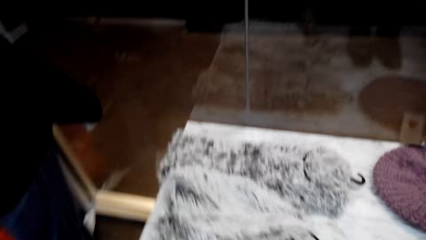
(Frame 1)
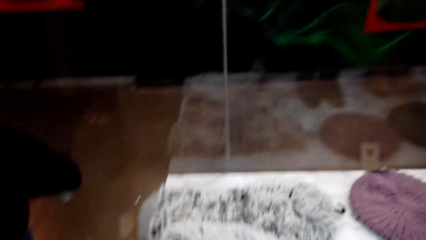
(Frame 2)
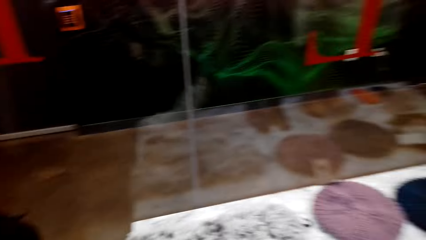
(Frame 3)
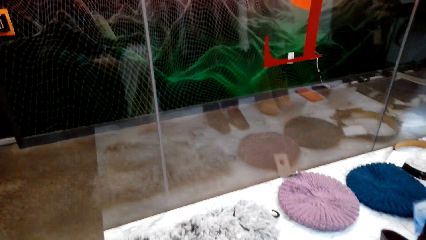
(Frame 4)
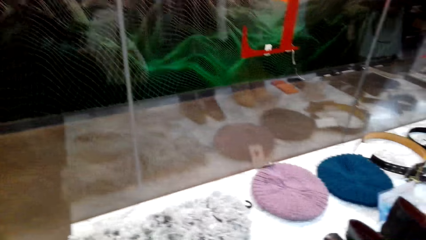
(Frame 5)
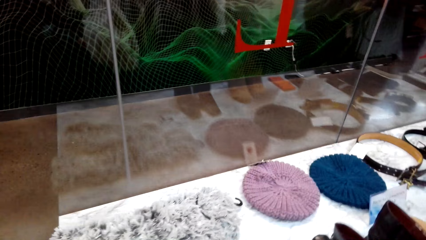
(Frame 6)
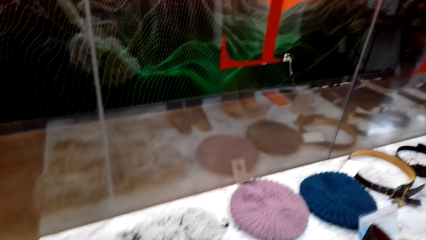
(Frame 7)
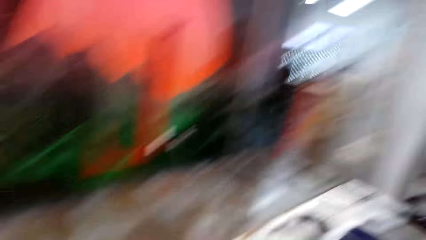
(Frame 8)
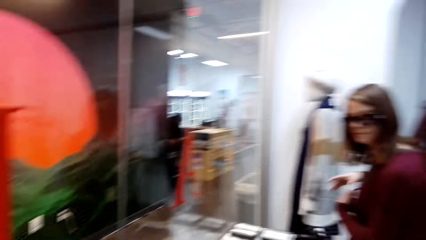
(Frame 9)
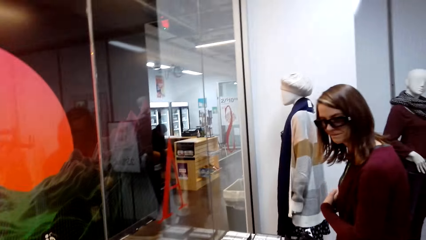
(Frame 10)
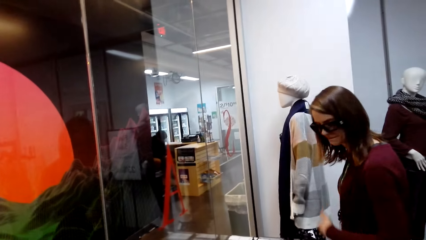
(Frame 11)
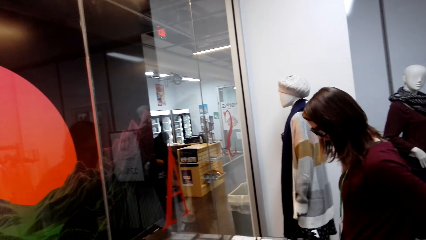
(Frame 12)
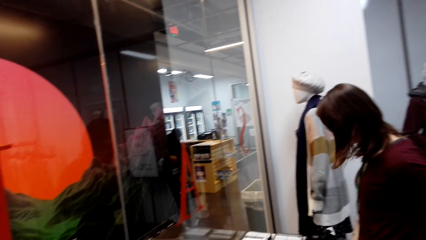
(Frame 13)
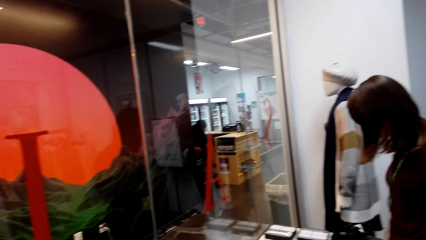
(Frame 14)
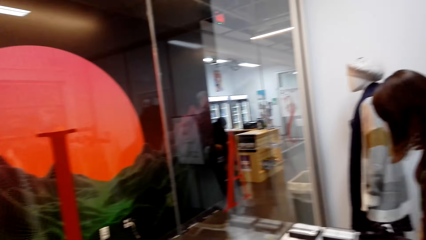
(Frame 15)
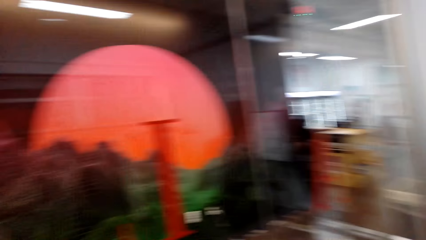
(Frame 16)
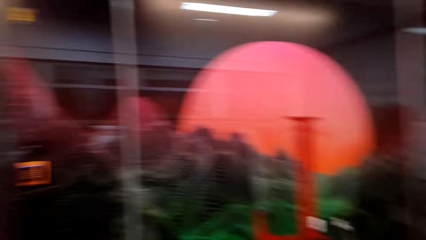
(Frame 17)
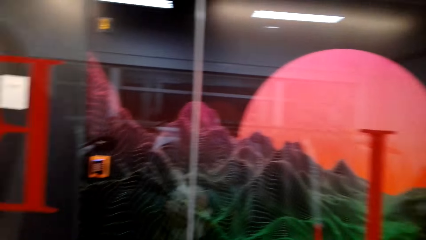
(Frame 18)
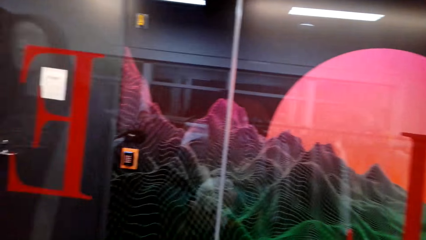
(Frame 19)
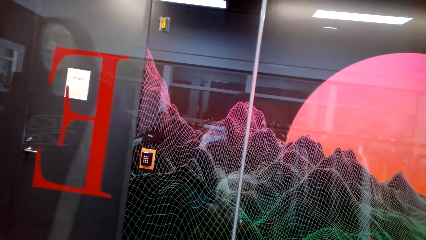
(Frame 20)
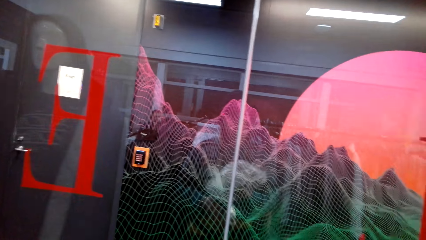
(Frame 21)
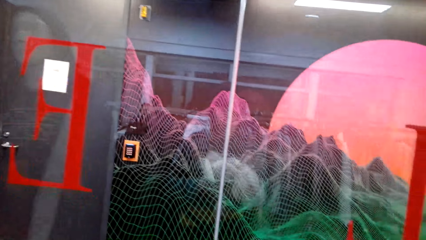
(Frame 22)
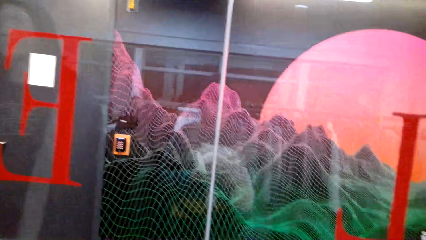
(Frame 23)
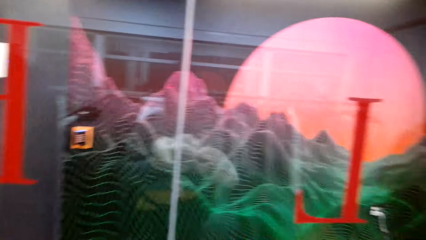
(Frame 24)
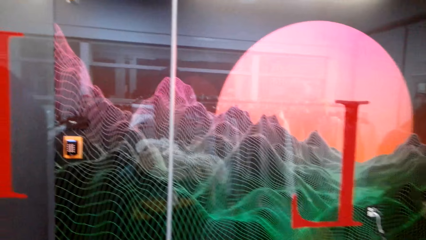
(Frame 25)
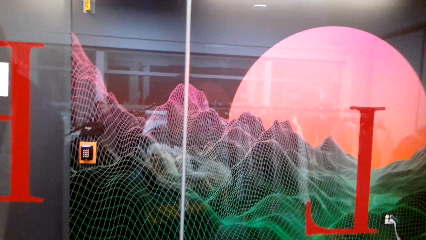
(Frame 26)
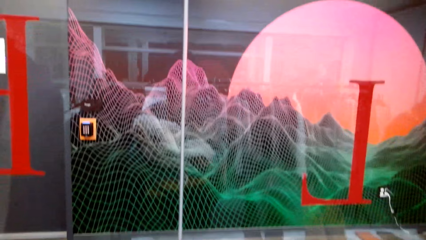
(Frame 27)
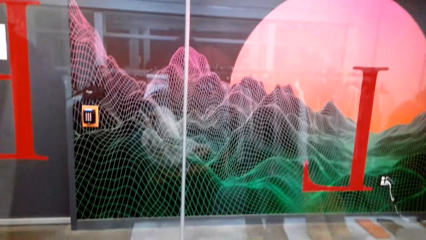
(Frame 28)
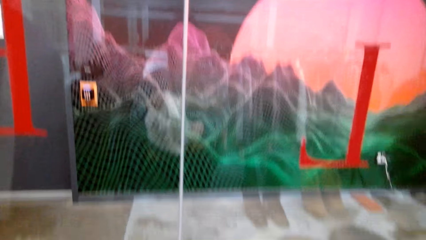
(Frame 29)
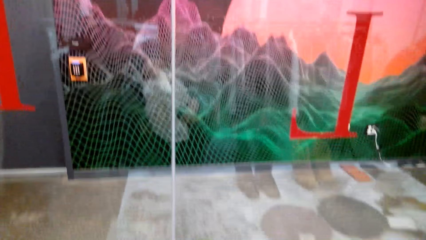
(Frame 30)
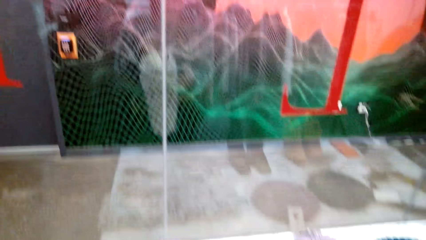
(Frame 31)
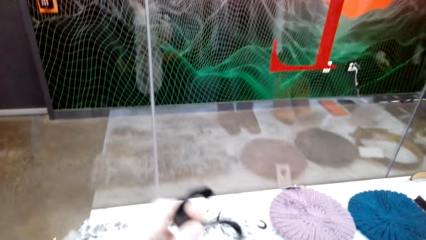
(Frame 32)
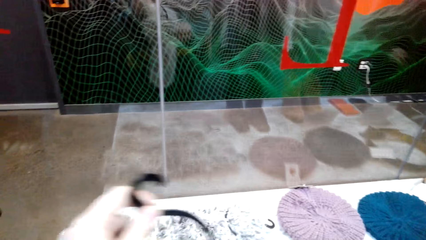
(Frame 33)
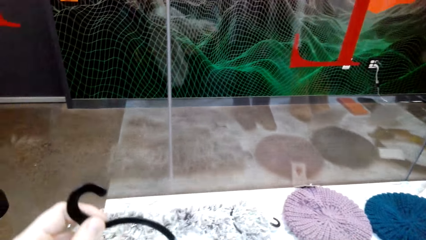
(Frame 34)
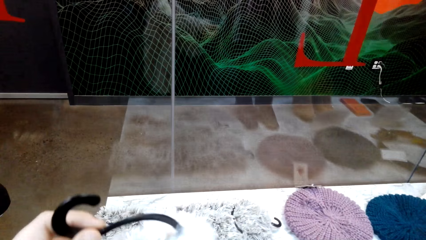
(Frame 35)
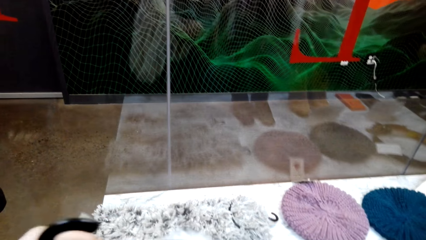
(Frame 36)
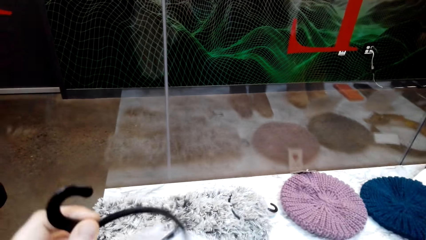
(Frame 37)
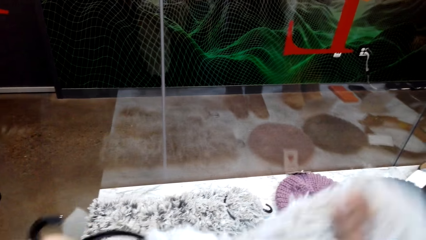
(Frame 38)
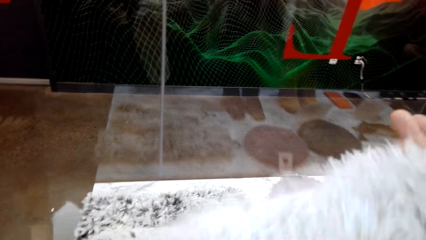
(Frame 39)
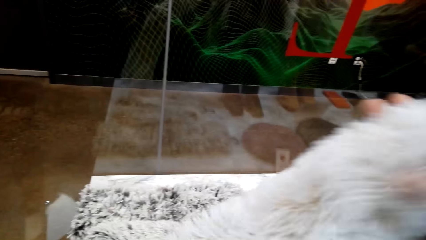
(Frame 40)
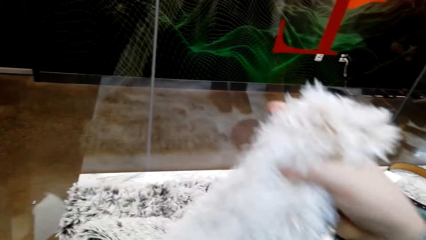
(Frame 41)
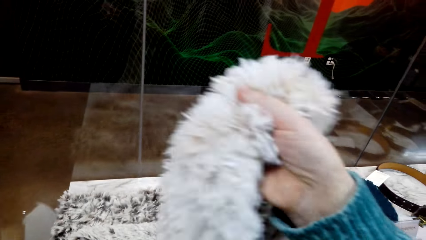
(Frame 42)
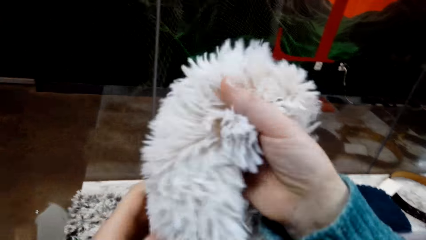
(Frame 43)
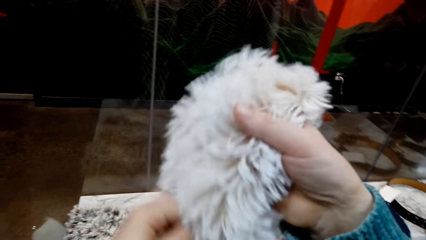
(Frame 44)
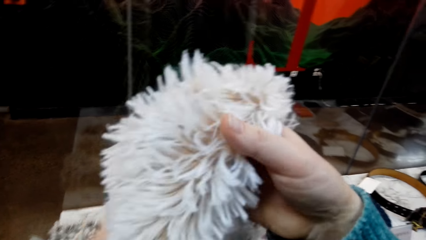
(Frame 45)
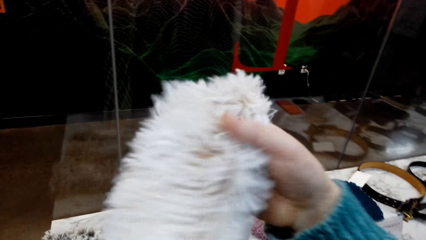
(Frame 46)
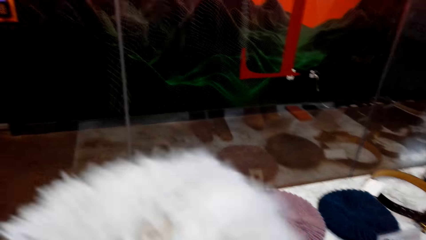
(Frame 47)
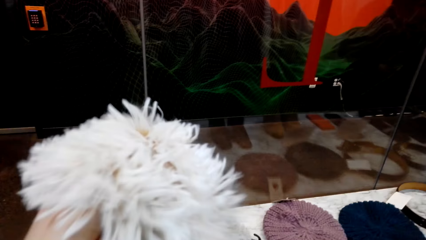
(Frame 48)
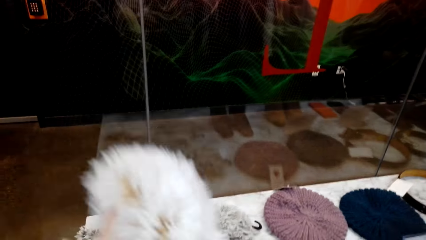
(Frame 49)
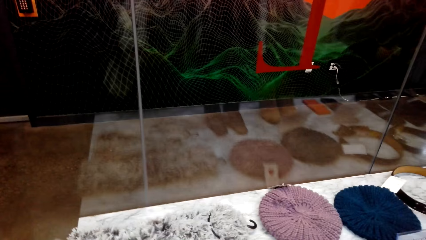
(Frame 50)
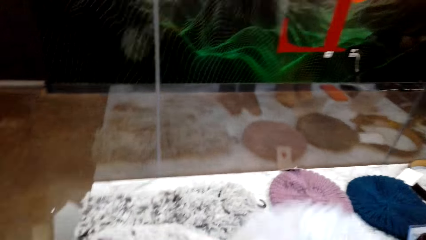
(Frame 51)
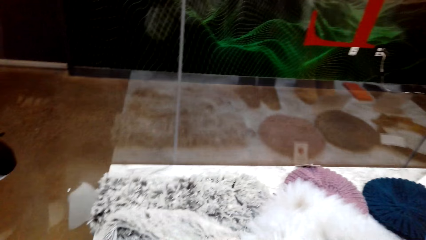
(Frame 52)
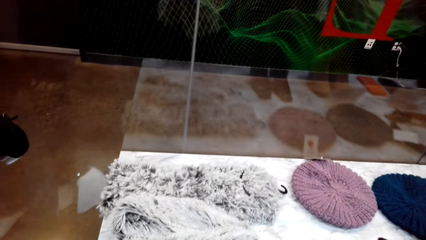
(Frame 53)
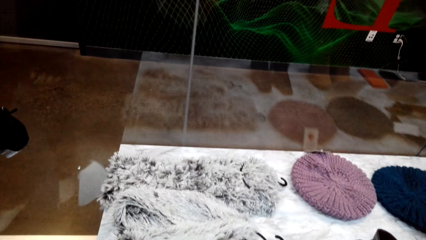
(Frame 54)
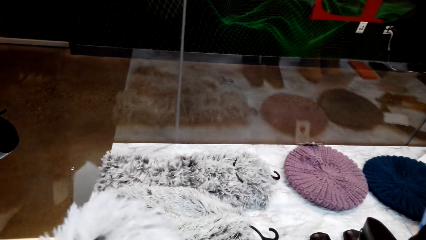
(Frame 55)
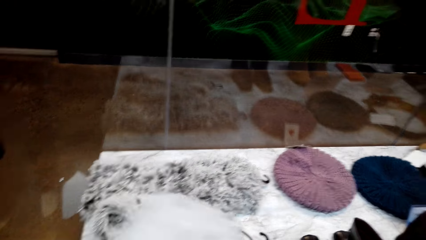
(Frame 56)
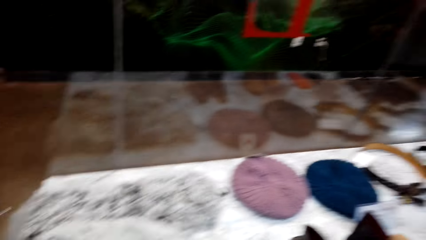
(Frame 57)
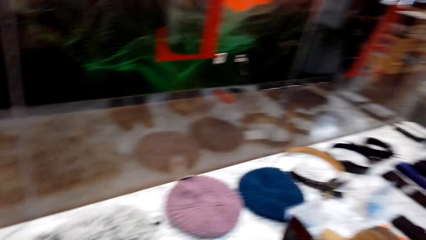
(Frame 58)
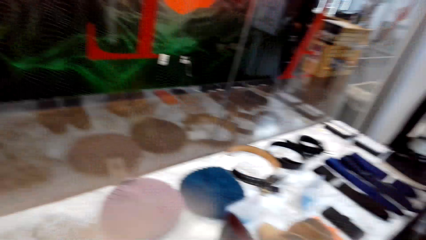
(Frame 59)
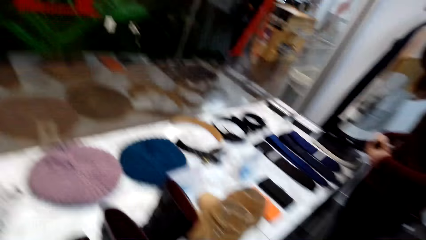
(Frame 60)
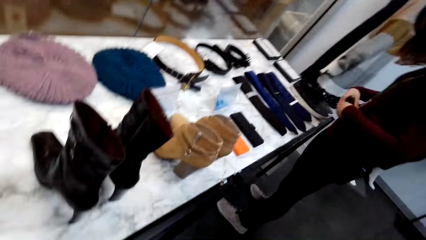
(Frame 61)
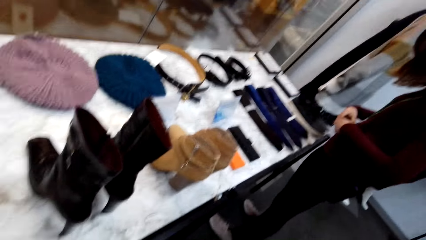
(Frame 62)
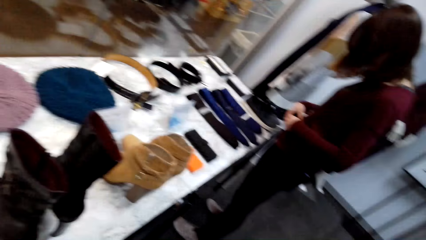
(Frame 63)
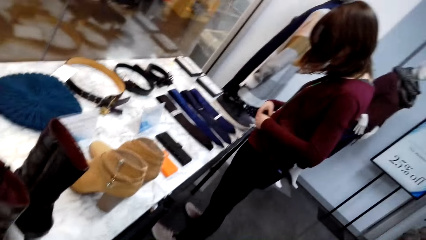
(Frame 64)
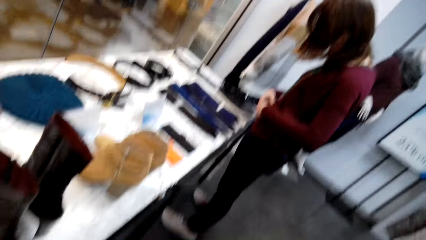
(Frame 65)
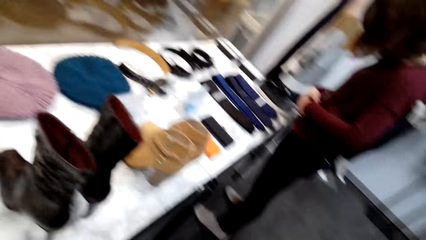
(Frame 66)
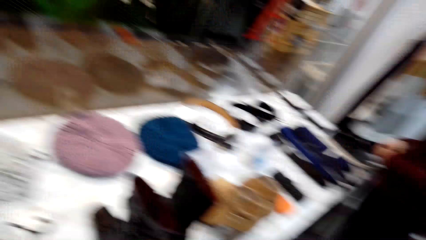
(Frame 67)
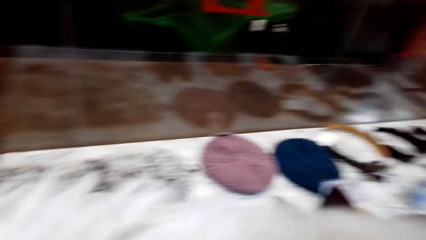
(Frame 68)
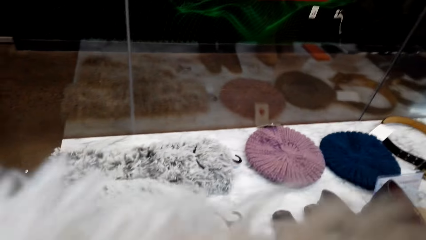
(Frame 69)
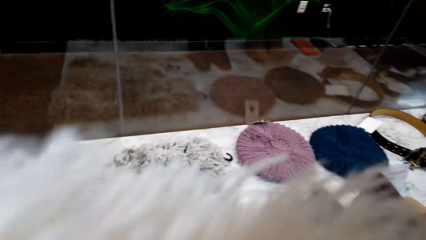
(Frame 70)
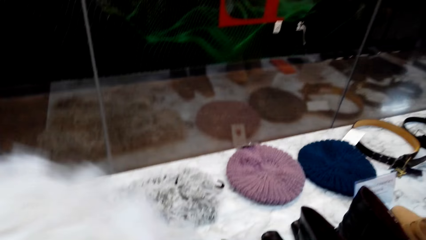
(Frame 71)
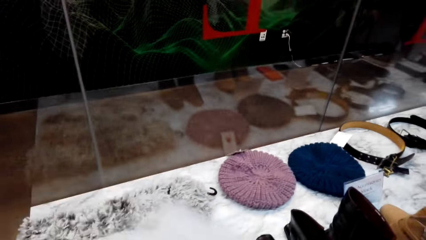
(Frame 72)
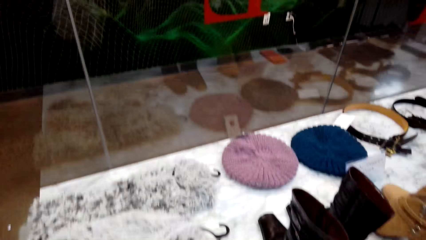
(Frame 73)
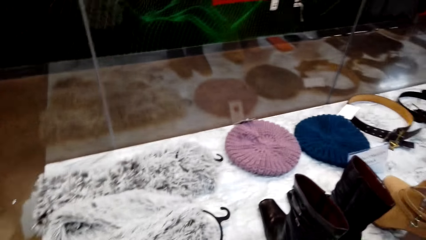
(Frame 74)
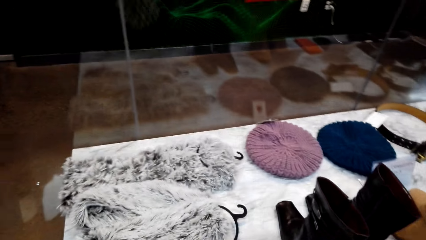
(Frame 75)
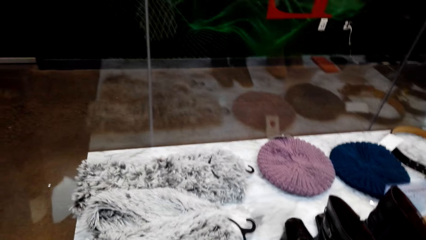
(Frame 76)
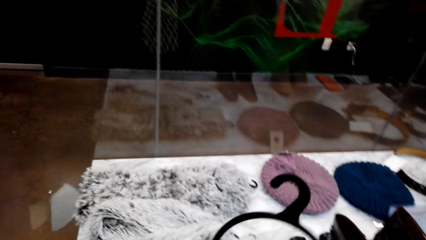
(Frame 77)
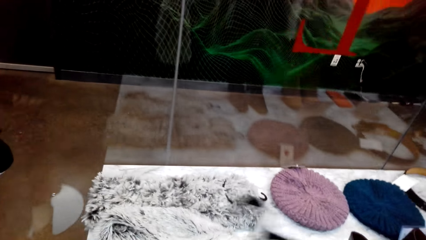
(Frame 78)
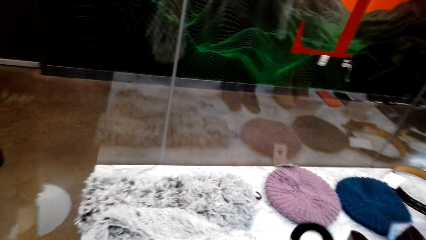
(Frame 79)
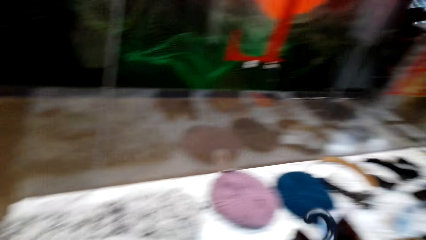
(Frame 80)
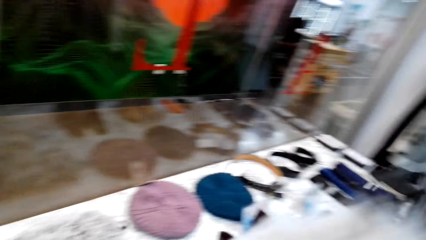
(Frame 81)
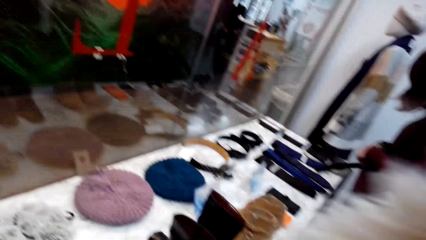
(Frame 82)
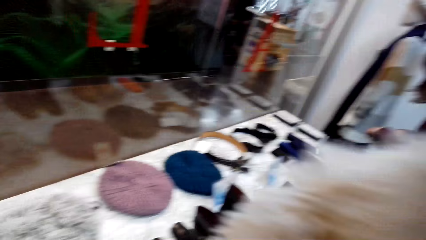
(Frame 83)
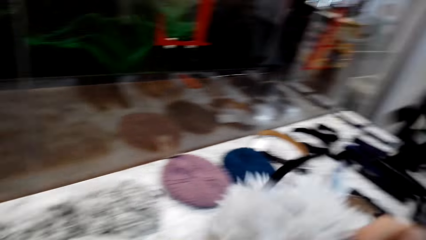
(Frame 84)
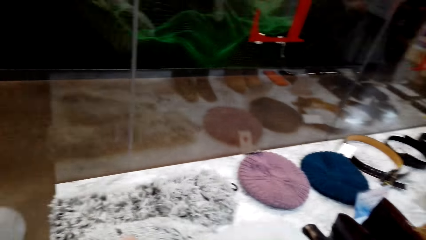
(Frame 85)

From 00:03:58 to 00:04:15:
A woman talks to the camera wearer. The camera wearer talks to the woman. They check the scarf.
